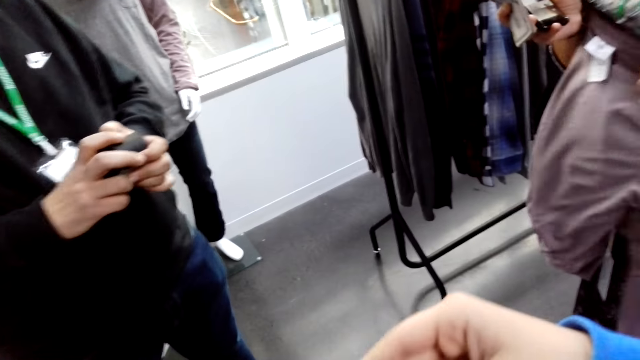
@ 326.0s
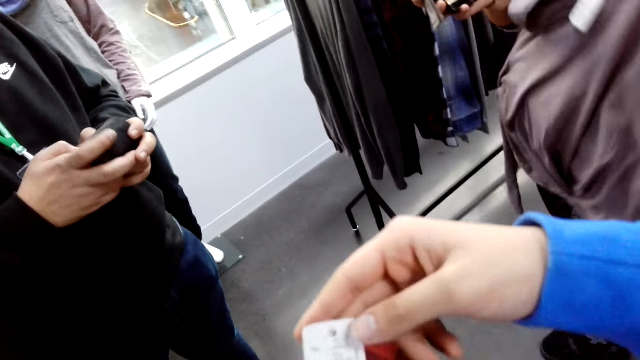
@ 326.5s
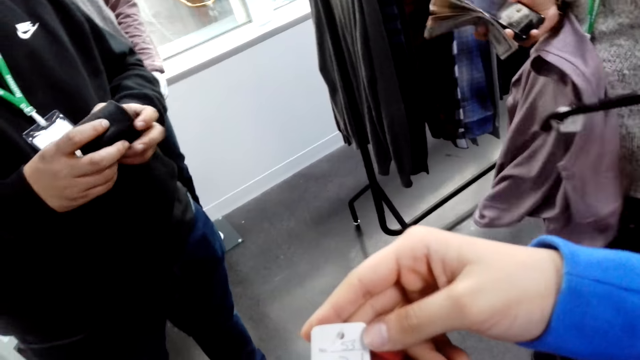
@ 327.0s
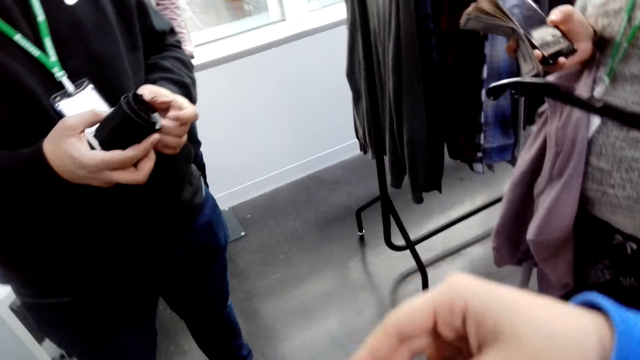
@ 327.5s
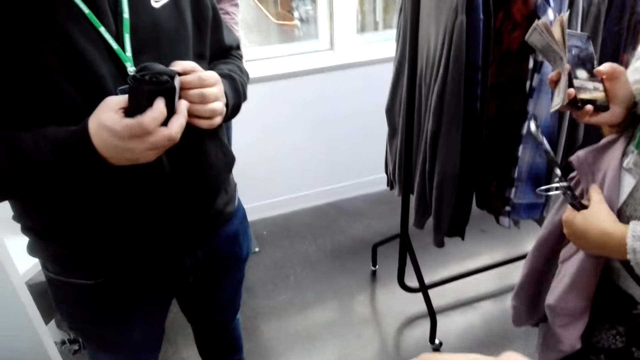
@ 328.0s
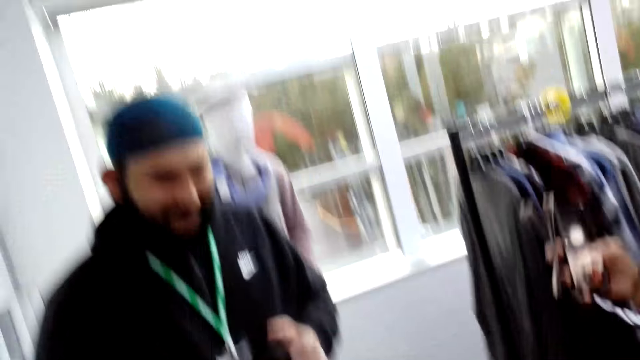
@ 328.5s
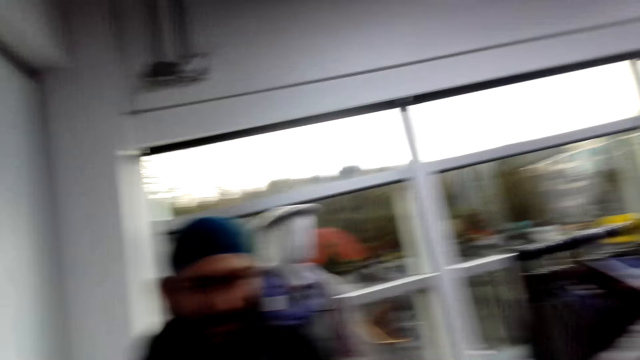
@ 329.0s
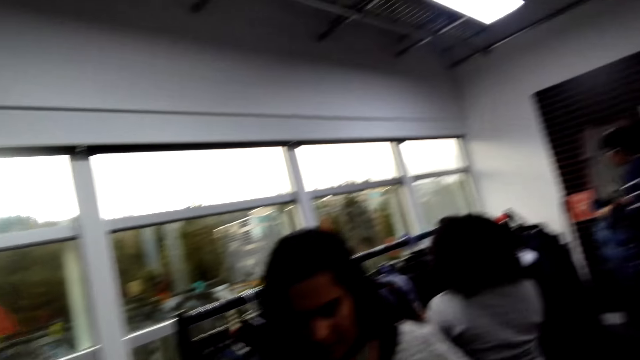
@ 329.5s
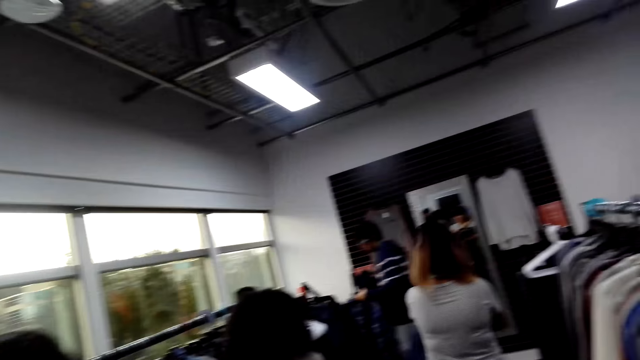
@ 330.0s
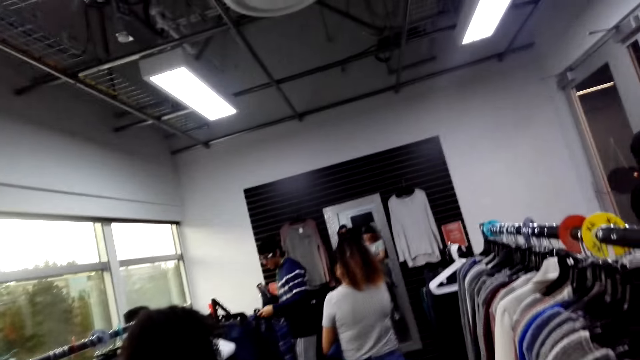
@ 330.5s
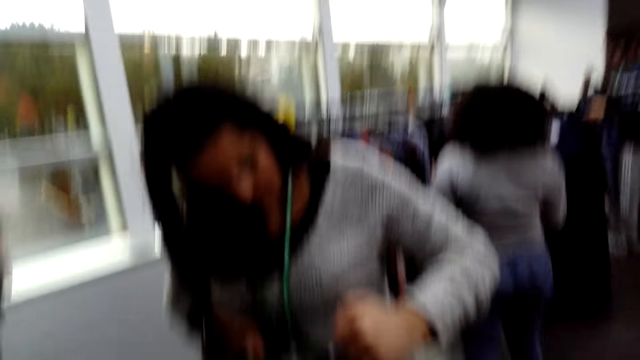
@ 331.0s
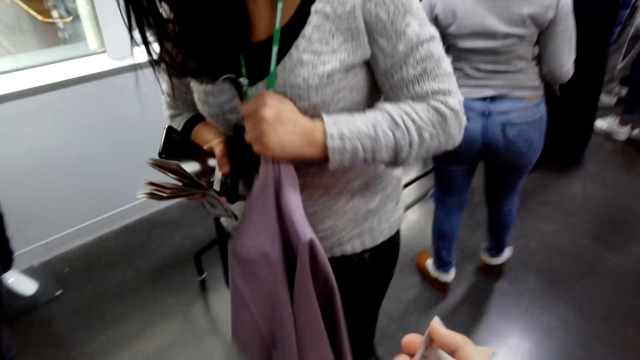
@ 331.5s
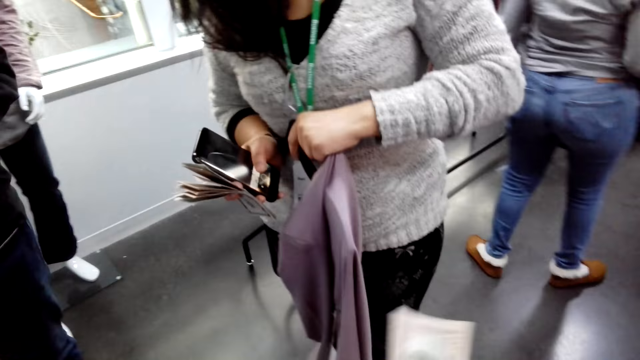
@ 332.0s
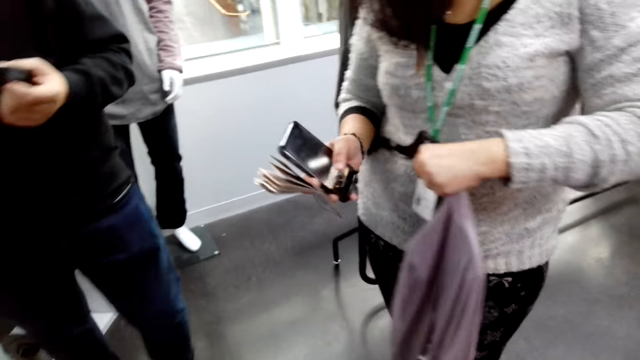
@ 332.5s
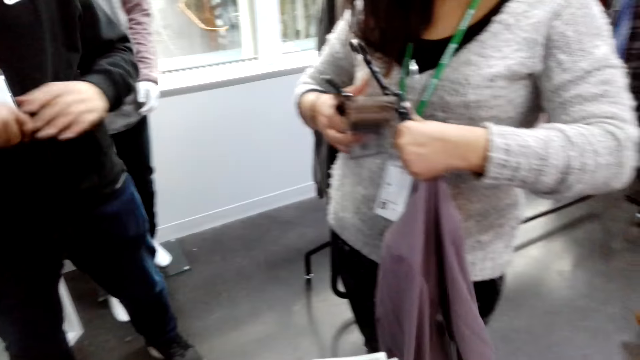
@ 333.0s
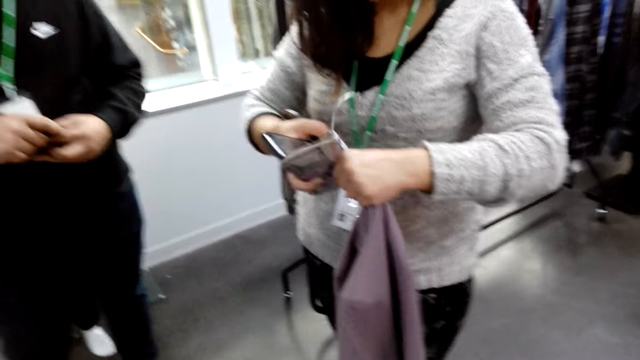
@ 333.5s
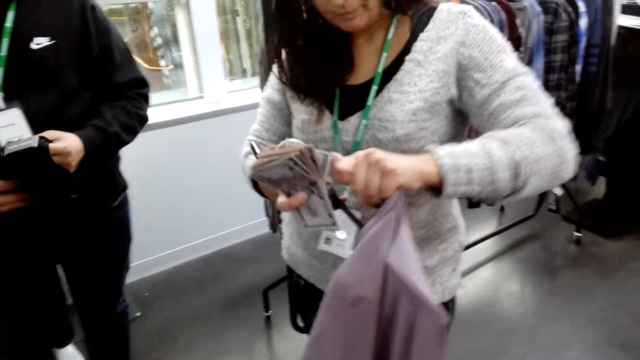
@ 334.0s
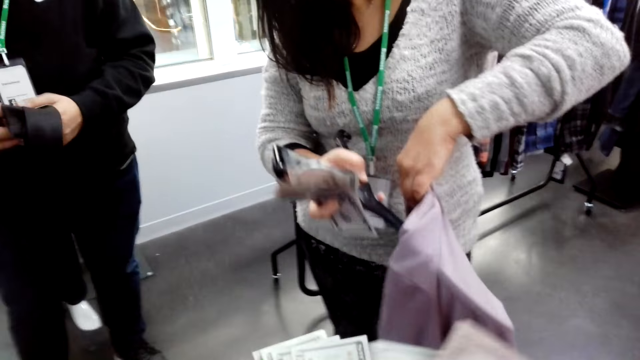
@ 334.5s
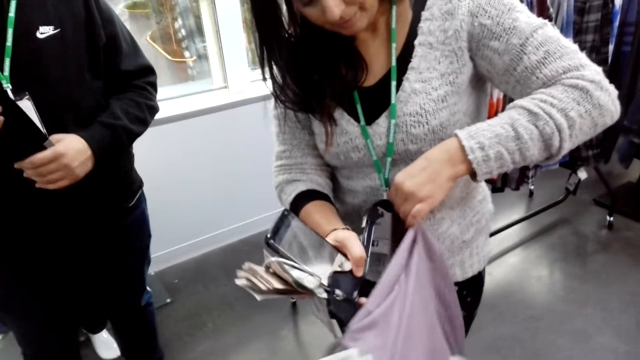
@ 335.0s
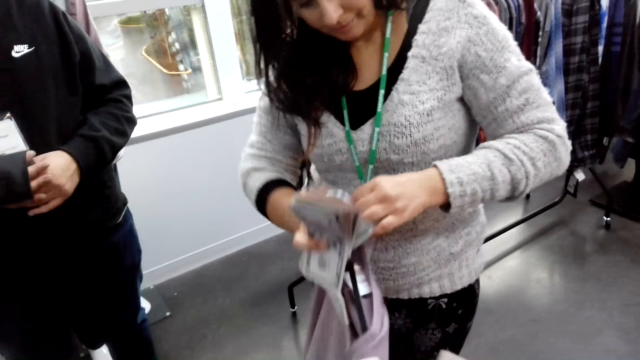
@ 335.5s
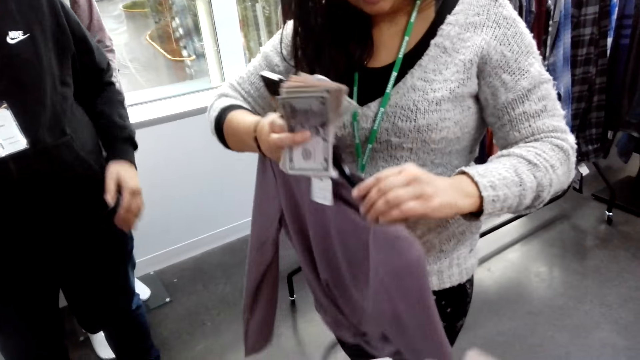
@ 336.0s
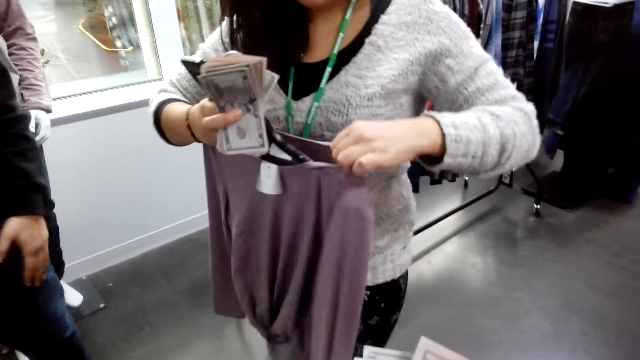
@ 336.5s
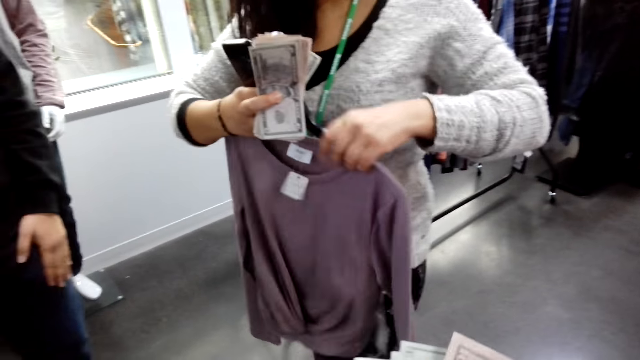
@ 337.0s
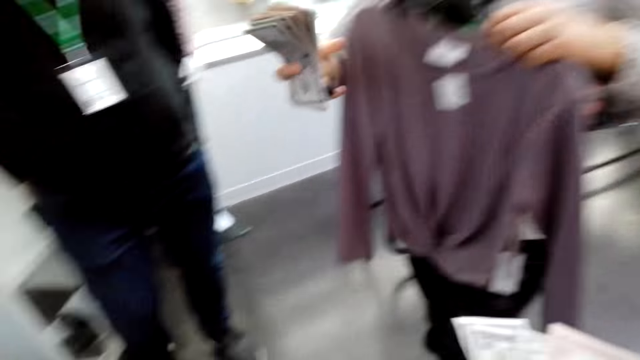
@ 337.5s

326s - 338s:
A person holds a tie with both hands. A man folds the tie. Another person walks around. The man talks with the camera wearer and a lady. The camera wearer looks around. A third person walks around. The camera wearer looks around. The second person moves a cloth. The camera wearer talks with the lady. The second person moves the cloth on a hanger.

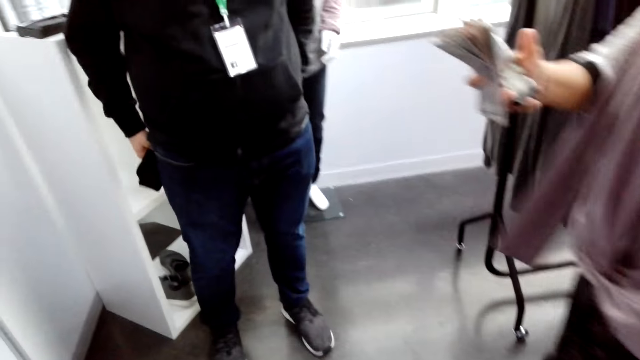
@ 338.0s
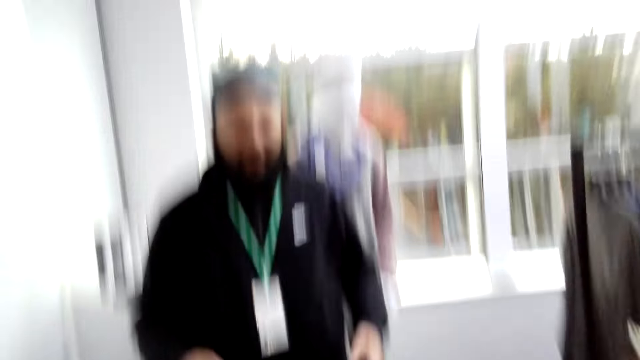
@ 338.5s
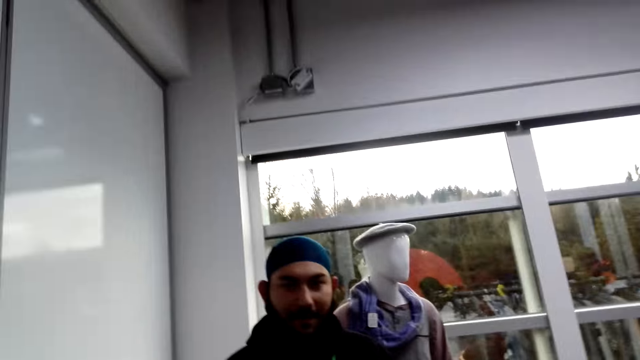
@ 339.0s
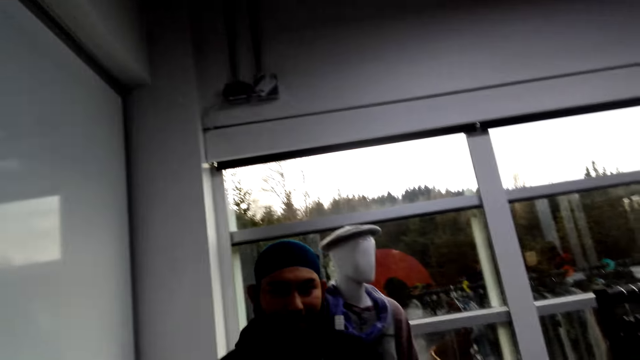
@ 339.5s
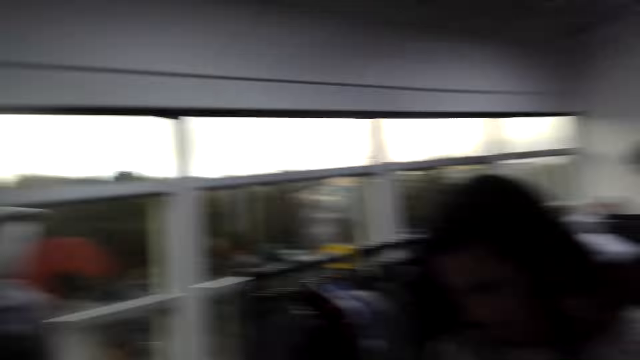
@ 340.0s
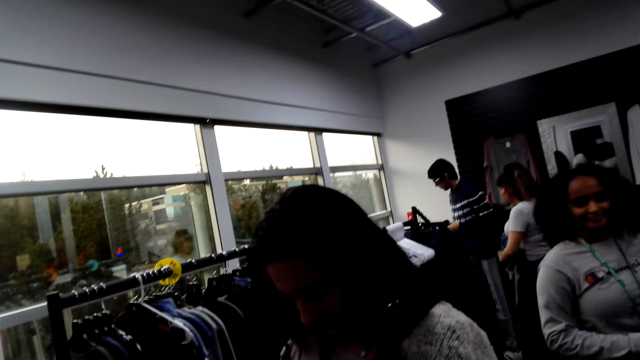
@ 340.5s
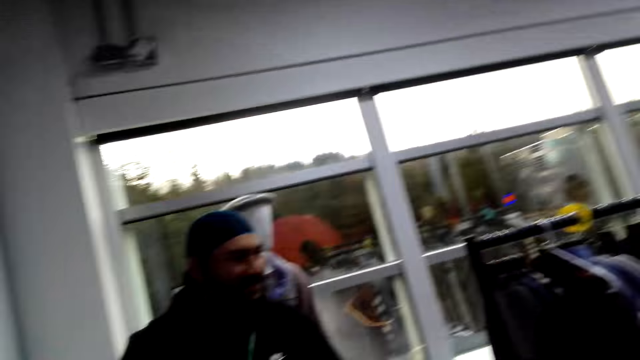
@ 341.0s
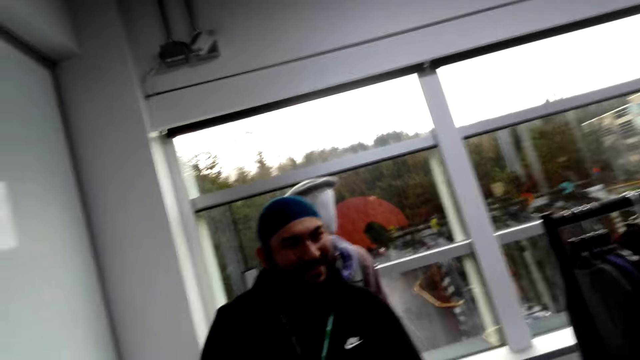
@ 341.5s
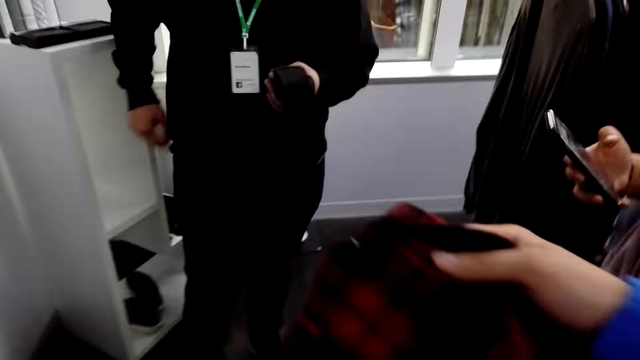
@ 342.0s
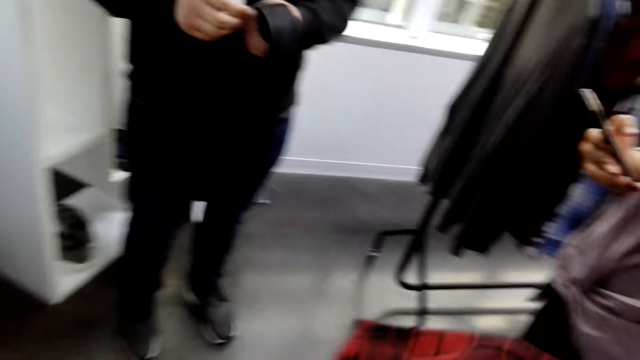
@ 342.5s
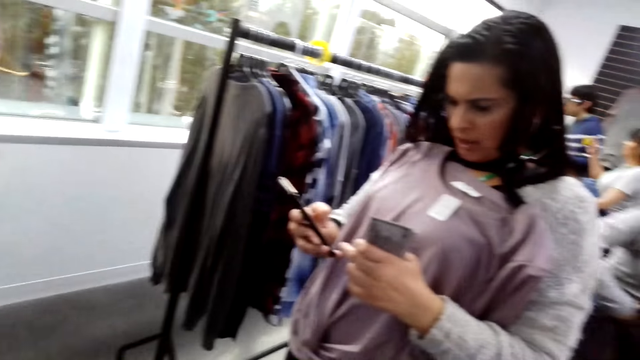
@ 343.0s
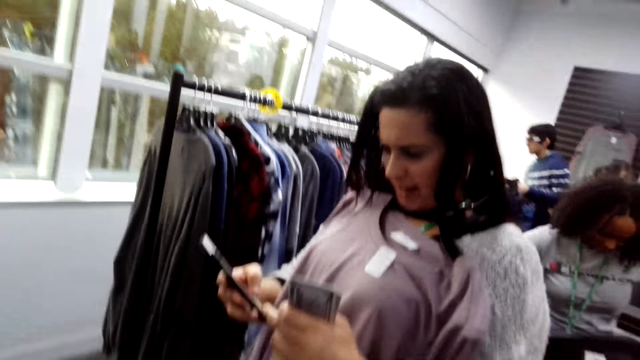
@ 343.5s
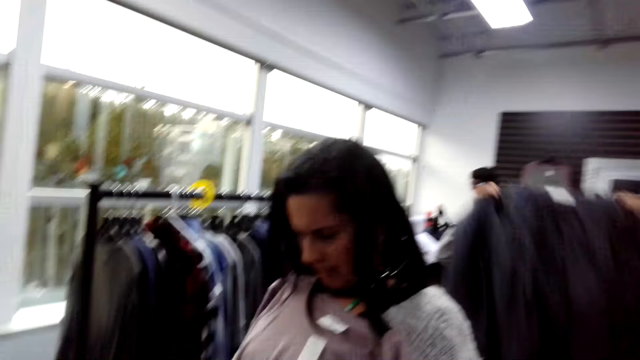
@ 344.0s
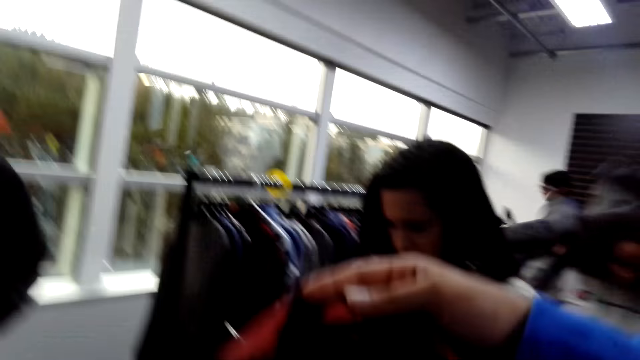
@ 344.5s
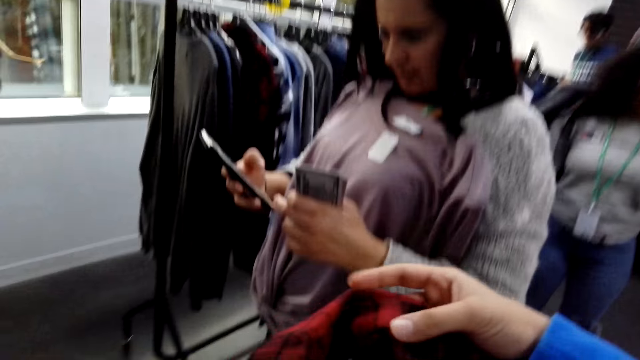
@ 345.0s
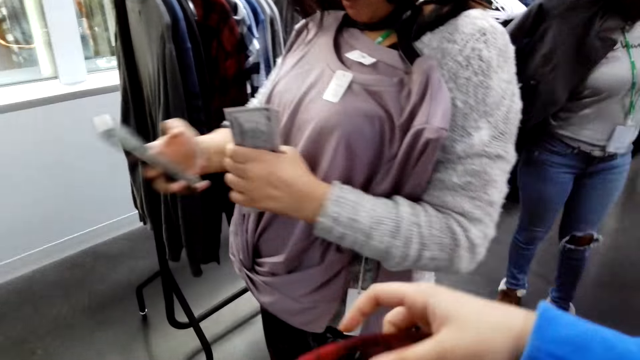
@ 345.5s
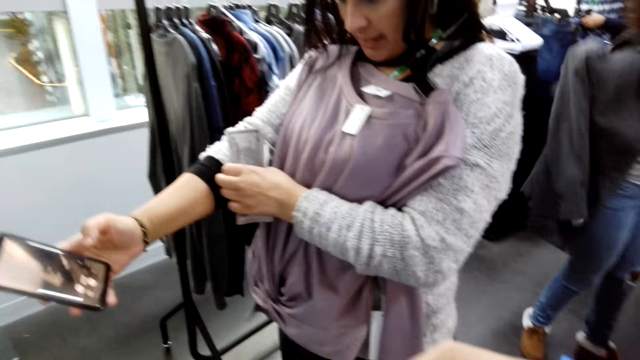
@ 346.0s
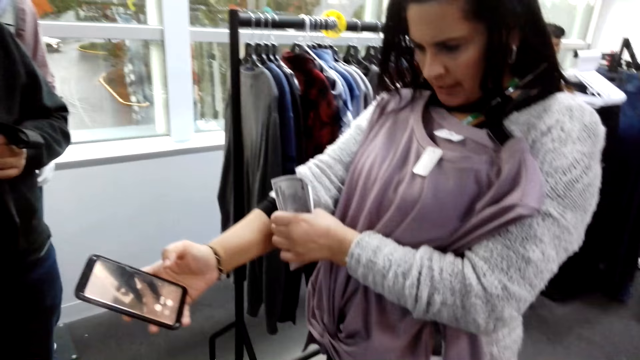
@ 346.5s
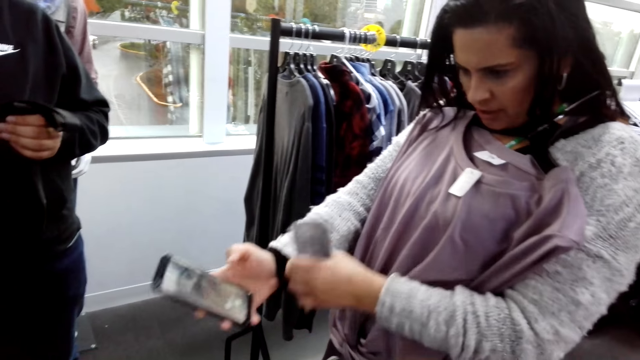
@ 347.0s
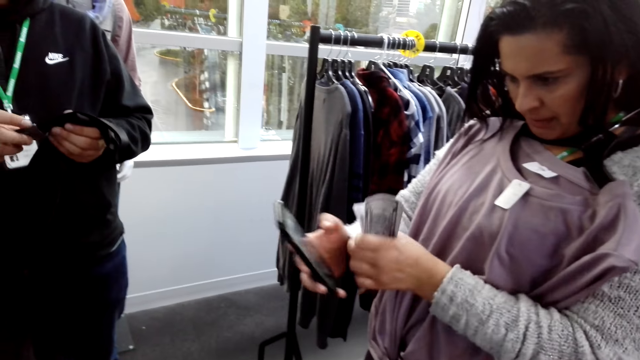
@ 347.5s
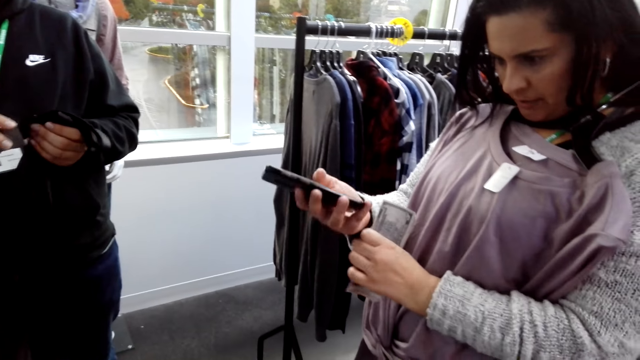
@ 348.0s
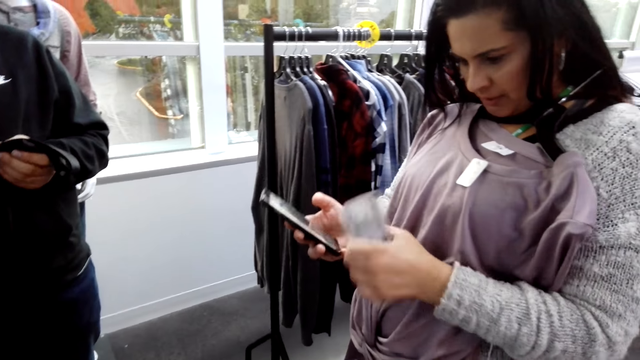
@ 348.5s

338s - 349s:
A lady stares at a cloth. The camera wearer talks with a man. A person walks around and holds a tie with the right hand. The lady stares at the phone. Another person puts on a jacket. The camera wearer holds a shirt. The lady takes a picture with the phone. The lady unfolds a sweater.
